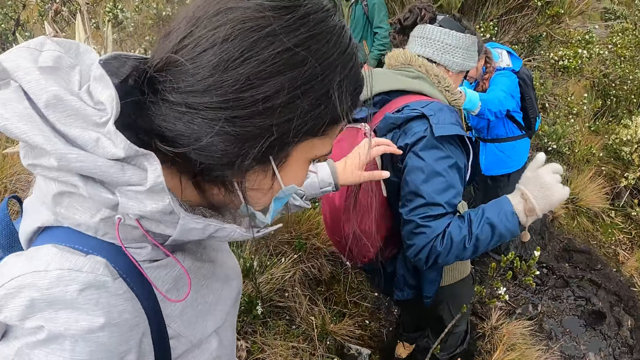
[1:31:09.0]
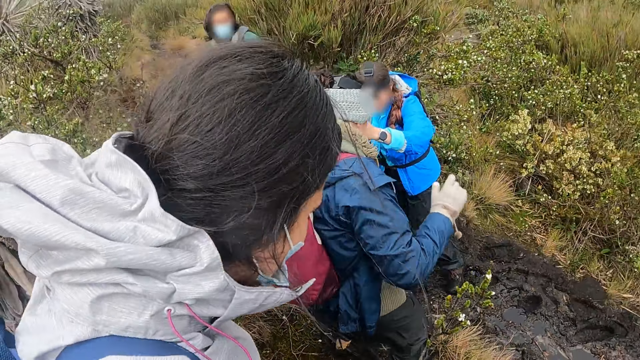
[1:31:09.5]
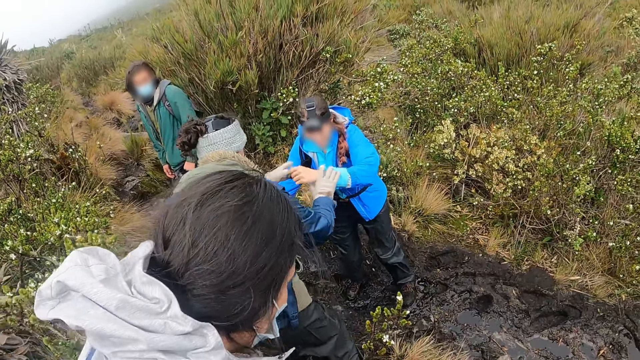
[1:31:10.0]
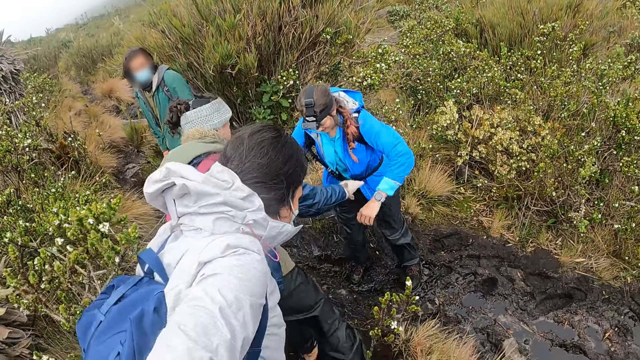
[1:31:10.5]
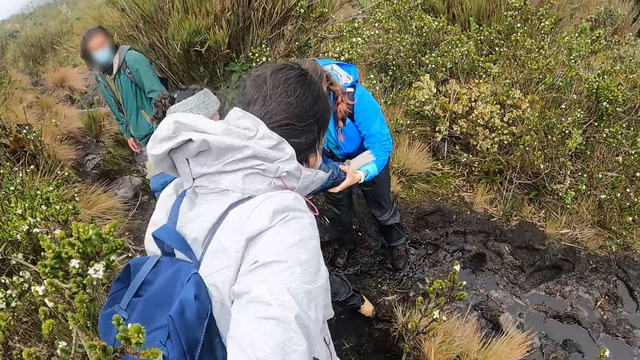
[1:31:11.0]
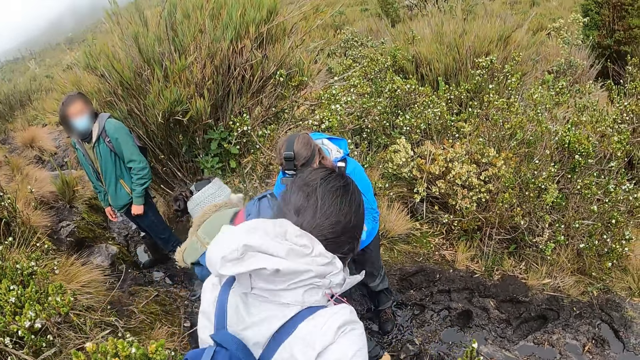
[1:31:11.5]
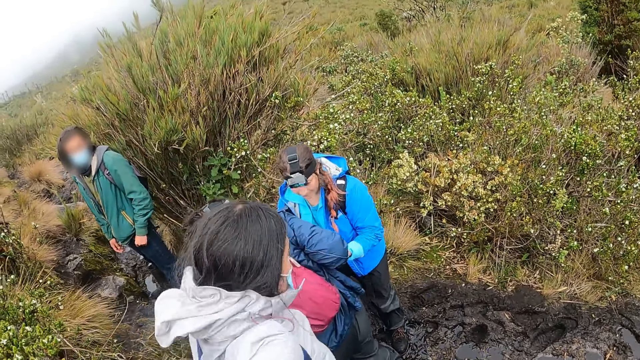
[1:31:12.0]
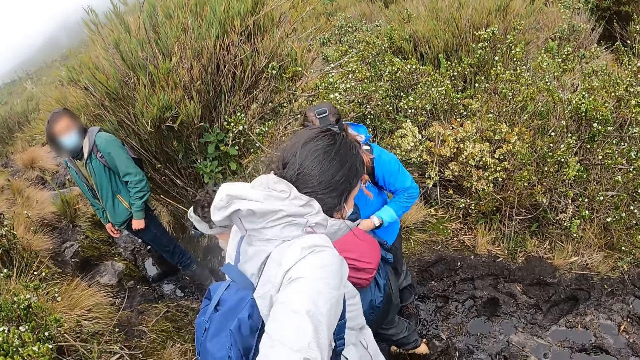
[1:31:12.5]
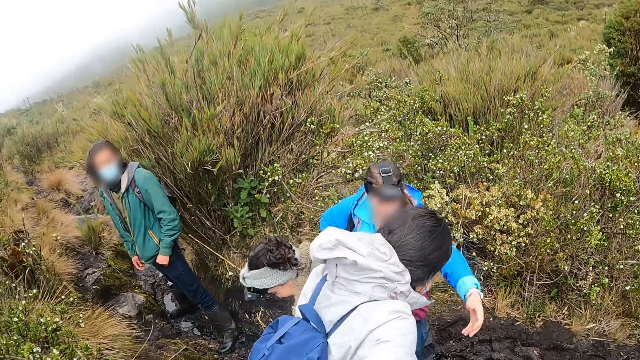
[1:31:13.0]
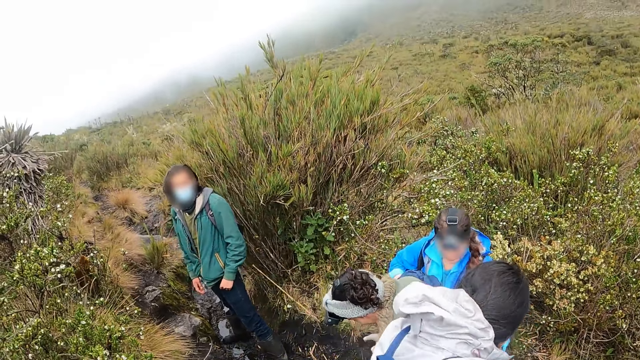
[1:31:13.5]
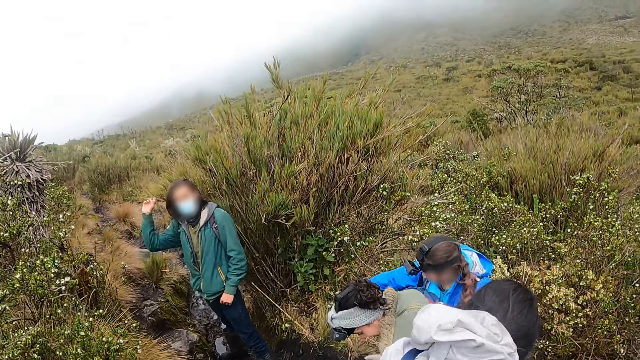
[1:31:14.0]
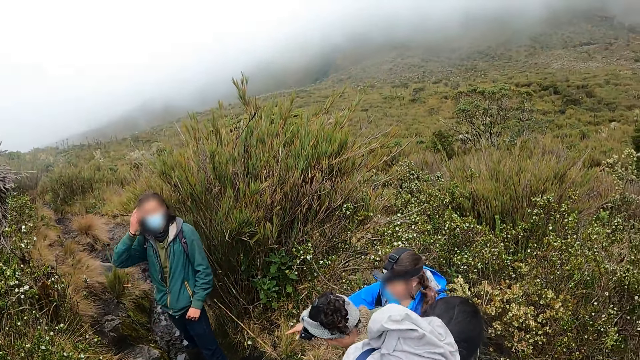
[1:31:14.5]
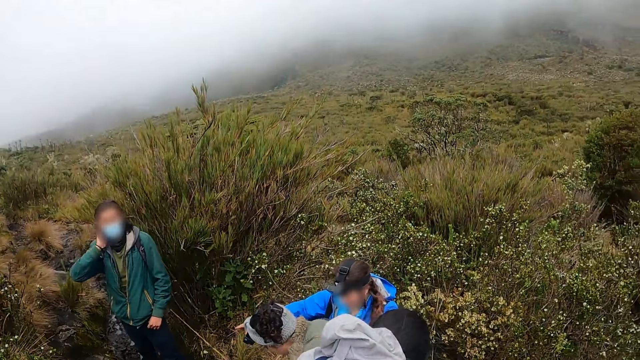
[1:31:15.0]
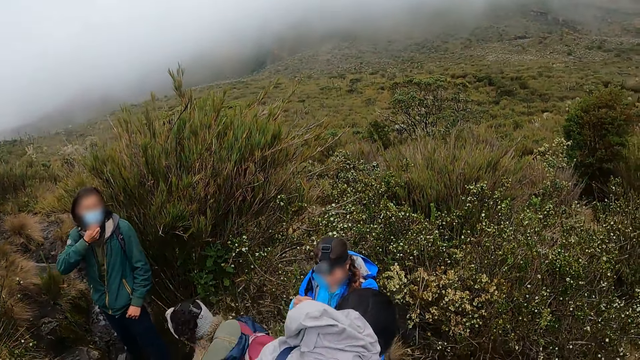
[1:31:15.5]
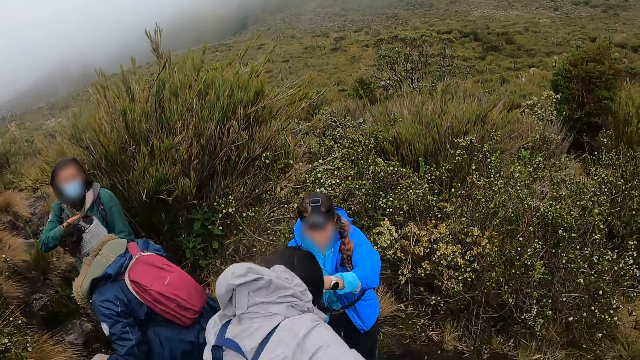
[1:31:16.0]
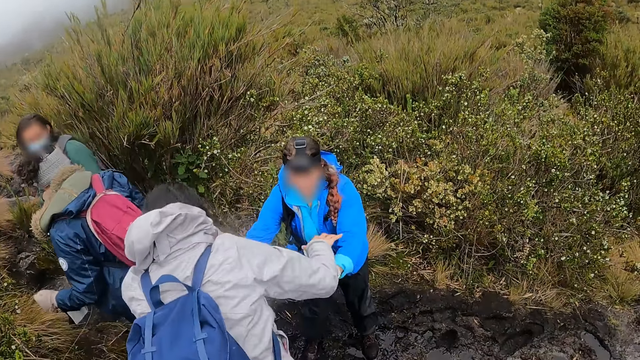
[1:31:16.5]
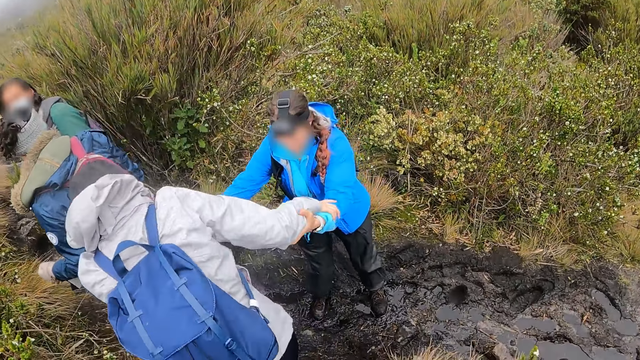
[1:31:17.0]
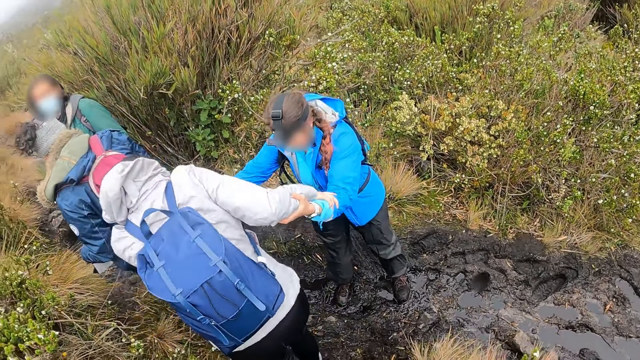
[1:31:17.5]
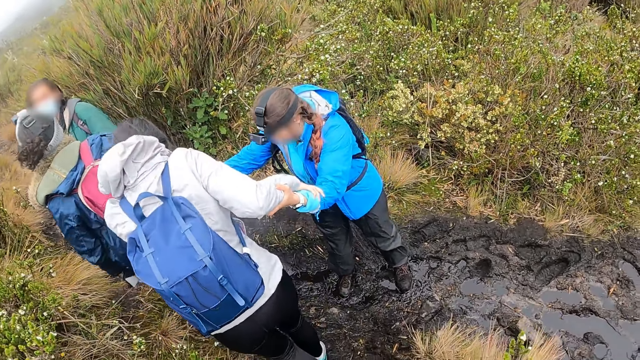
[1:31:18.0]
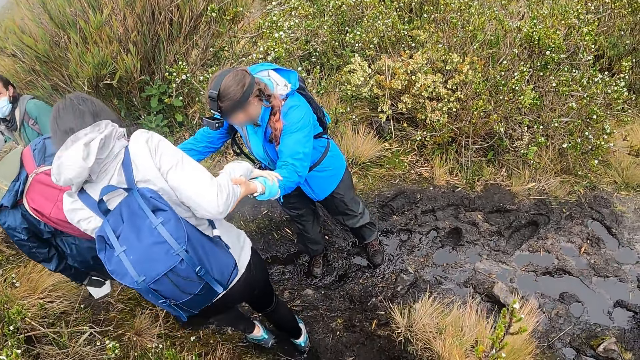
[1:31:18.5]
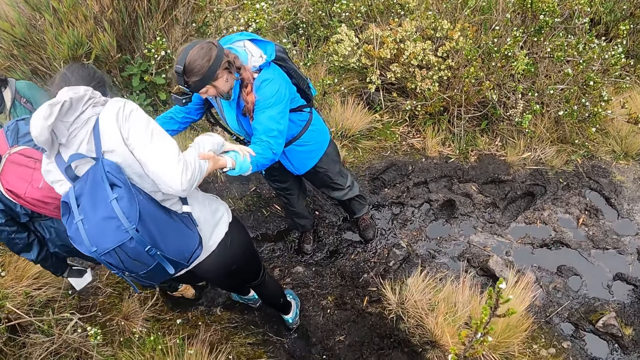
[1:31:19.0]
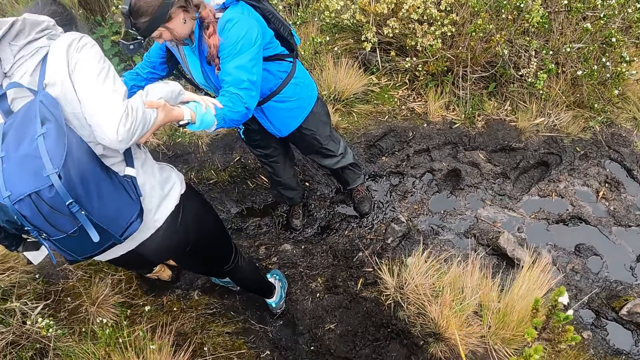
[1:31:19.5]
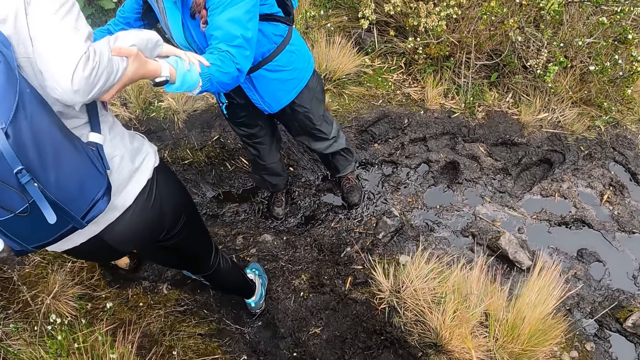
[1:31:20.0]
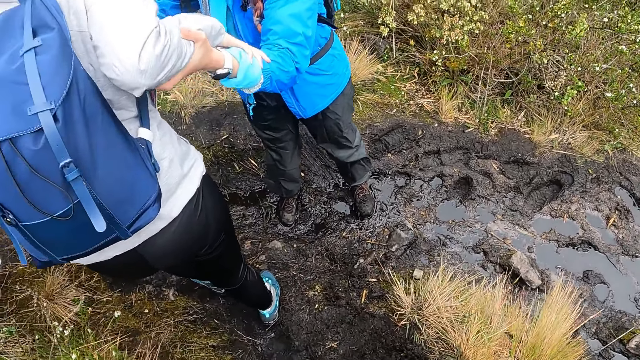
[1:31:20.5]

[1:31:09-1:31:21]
The camera wearer converses with a woman. A man raises her hand. Another woman converses with a third woman. A lady holds another lady's hands.

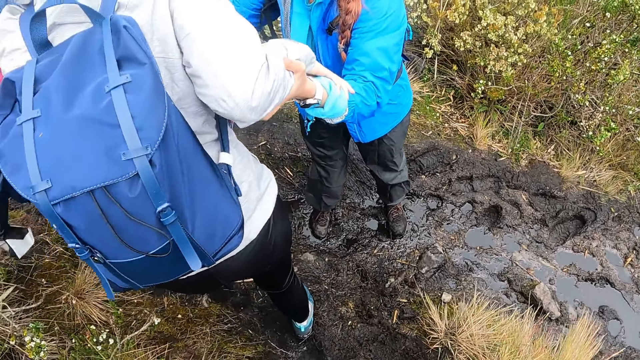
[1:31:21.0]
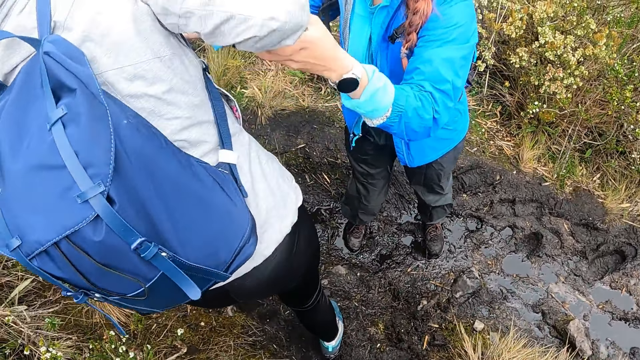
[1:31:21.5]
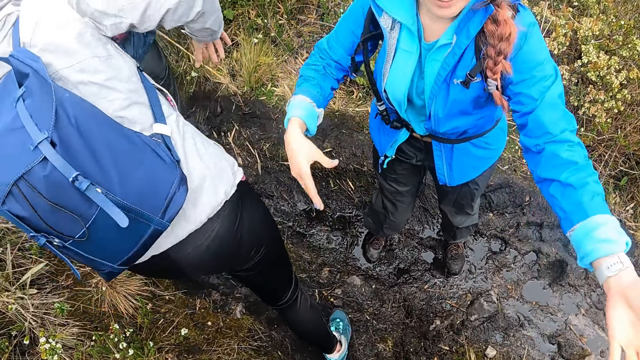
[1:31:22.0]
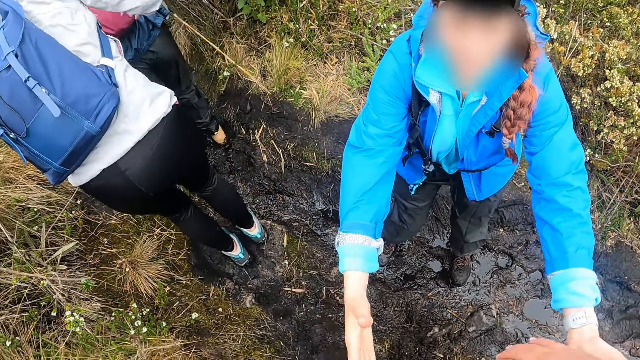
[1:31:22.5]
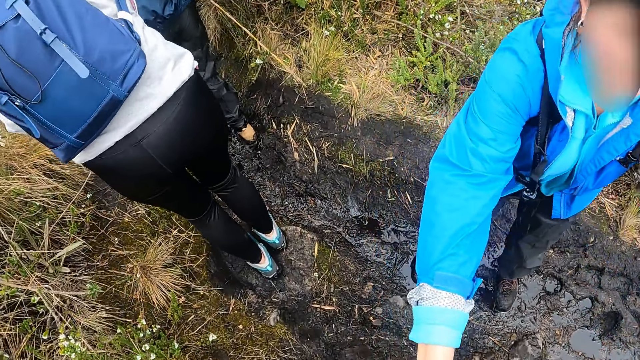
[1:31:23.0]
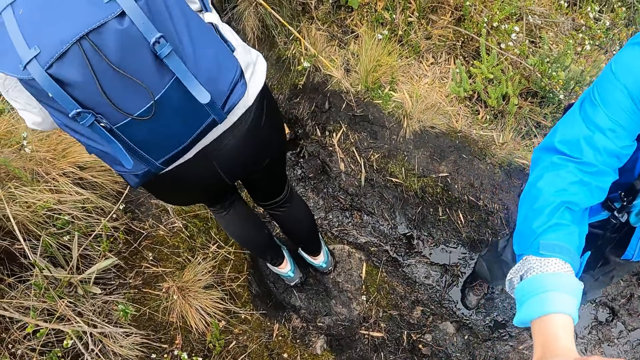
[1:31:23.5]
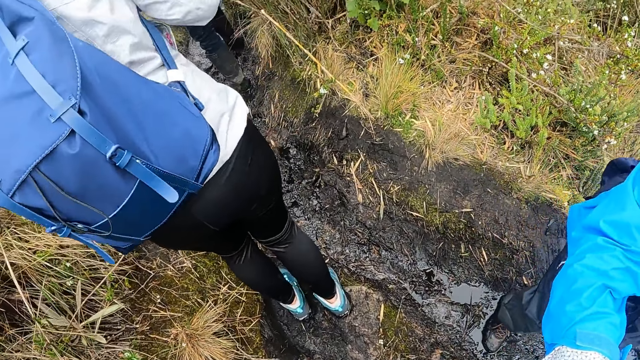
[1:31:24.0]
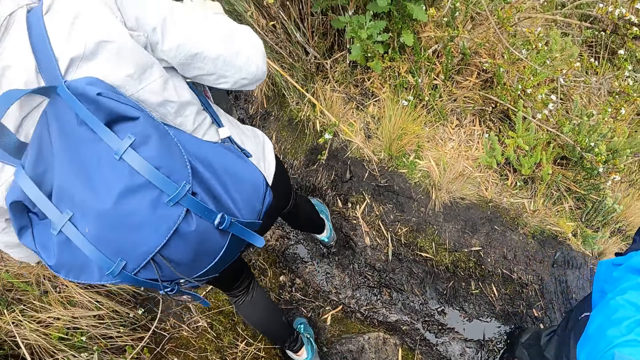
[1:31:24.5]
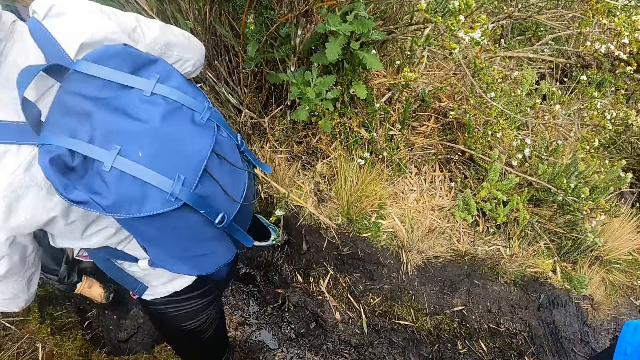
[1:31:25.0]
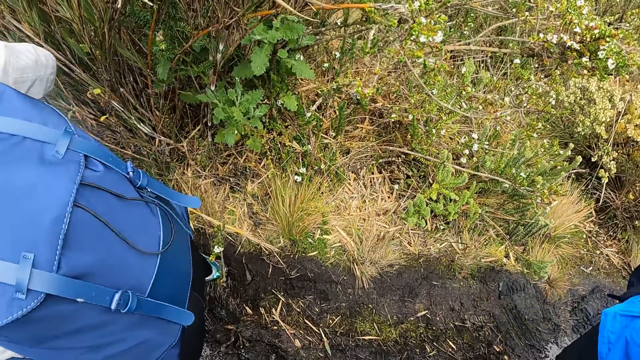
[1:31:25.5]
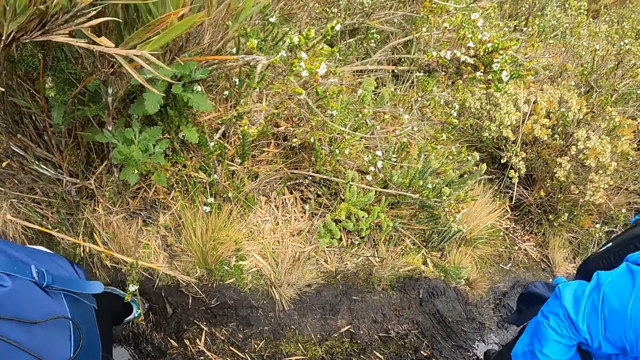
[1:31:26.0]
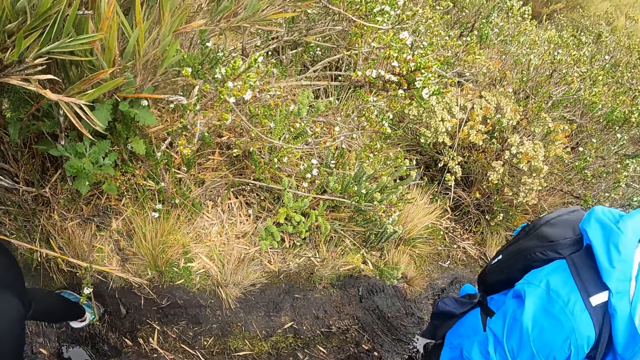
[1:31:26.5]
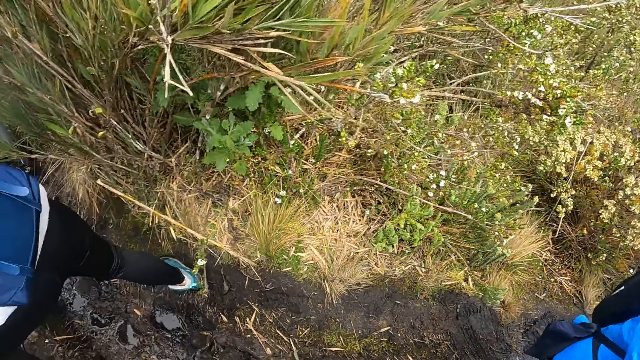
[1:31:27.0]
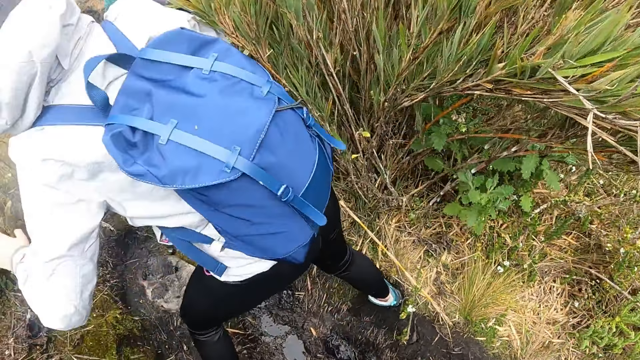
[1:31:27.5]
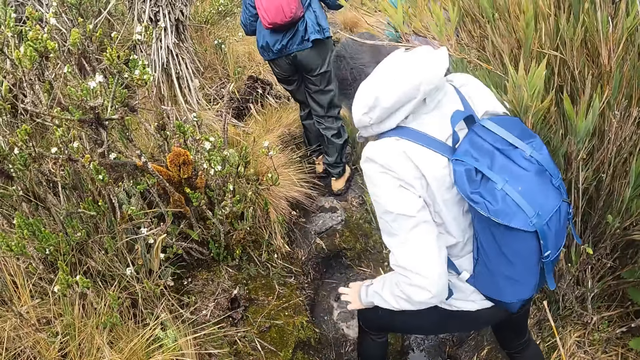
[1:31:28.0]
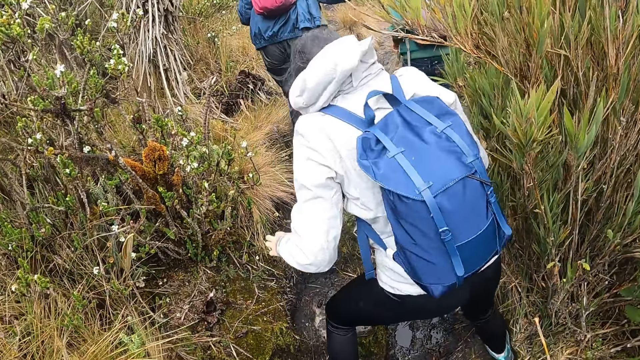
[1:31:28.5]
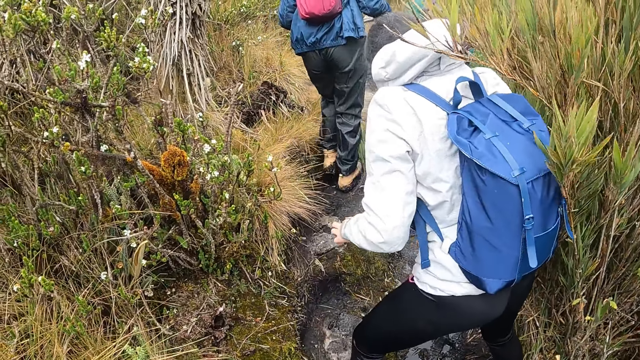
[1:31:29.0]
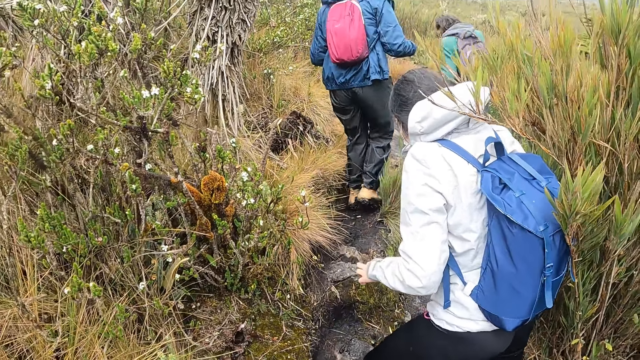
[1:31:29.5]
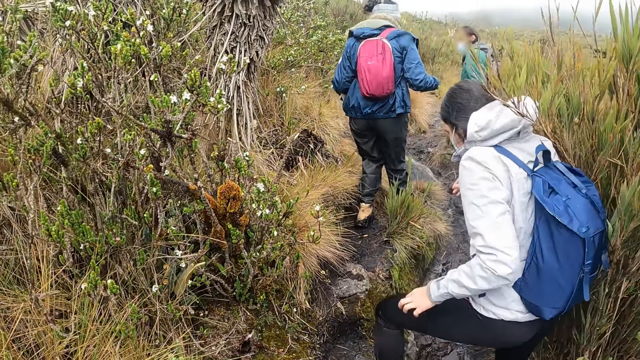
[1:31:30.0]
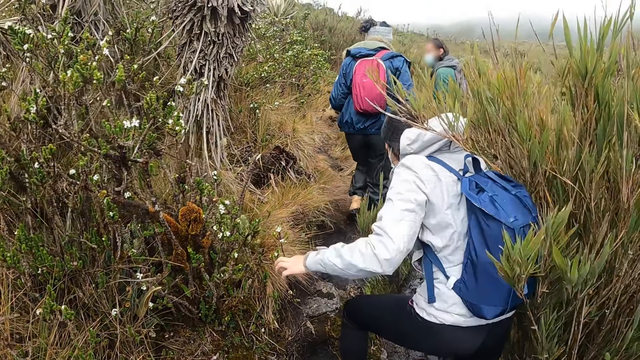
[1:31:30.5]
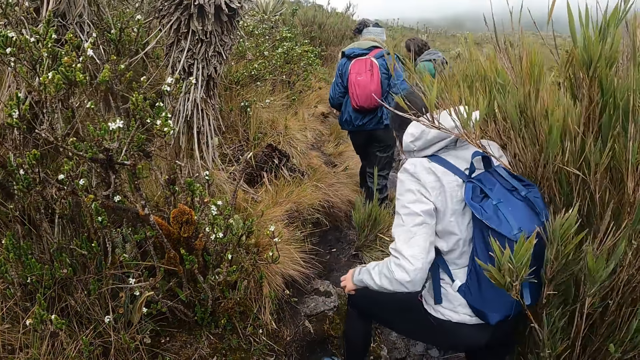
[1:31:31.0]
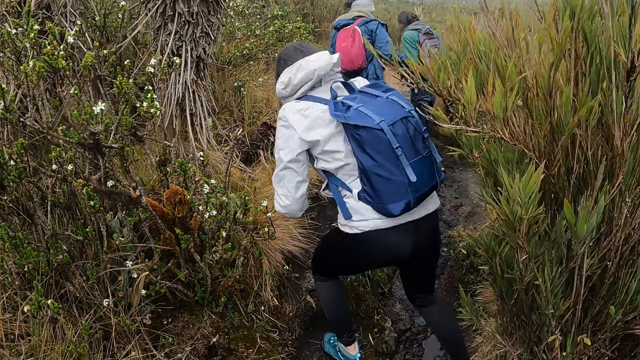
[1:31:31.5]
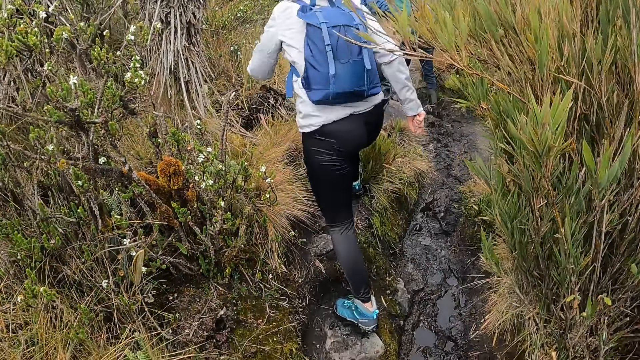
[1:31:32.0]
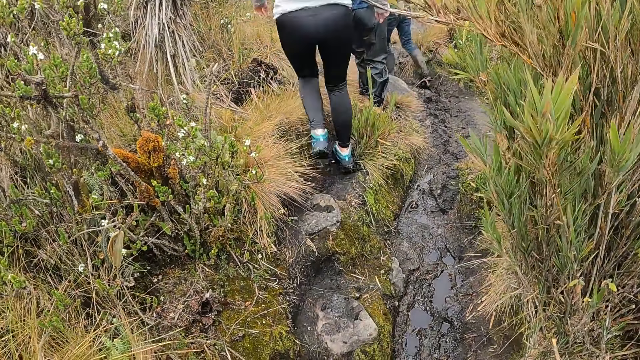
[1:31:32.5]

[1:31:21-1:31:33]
The camera wearer converses with a woman.
